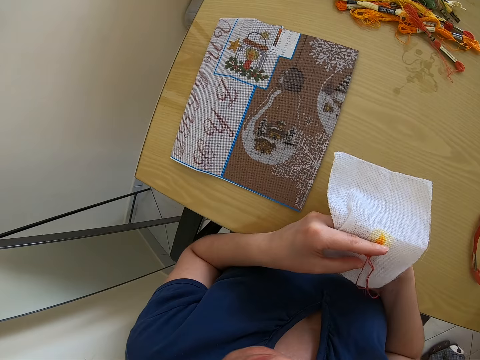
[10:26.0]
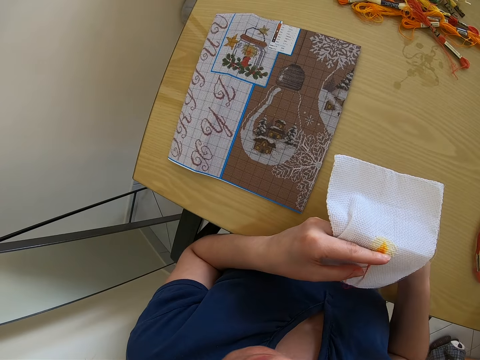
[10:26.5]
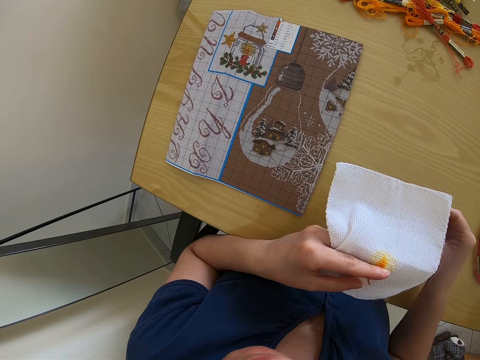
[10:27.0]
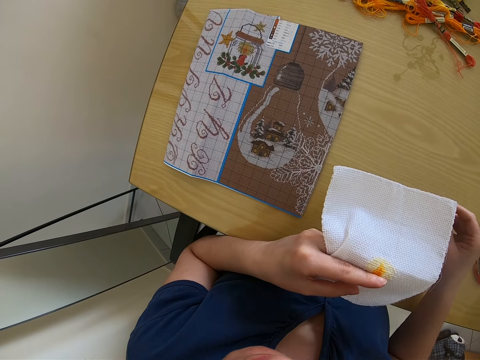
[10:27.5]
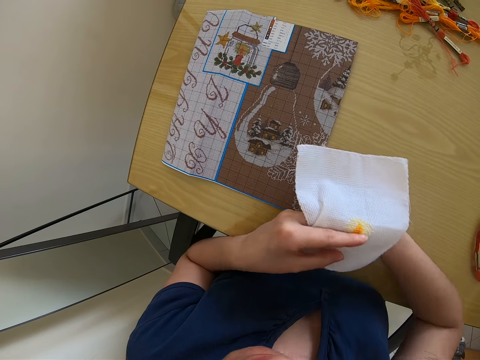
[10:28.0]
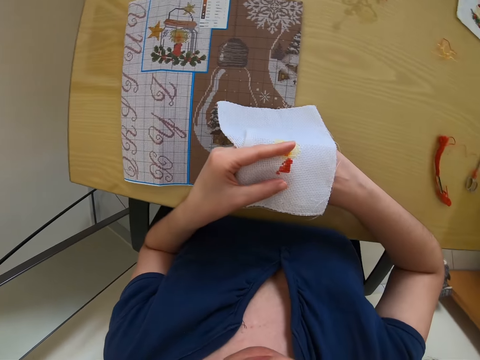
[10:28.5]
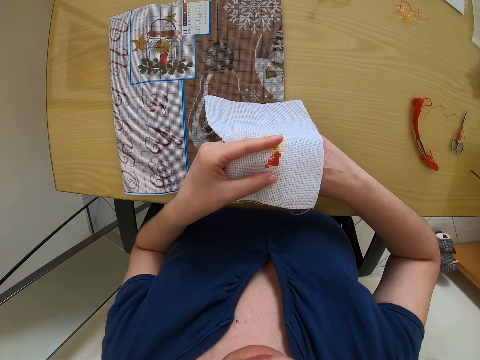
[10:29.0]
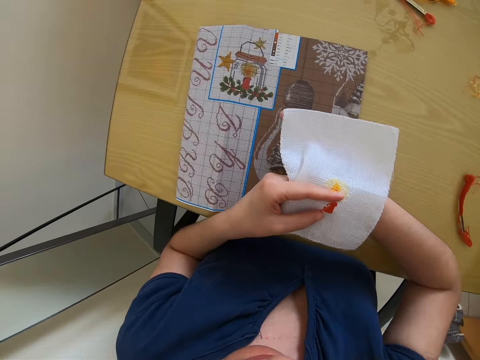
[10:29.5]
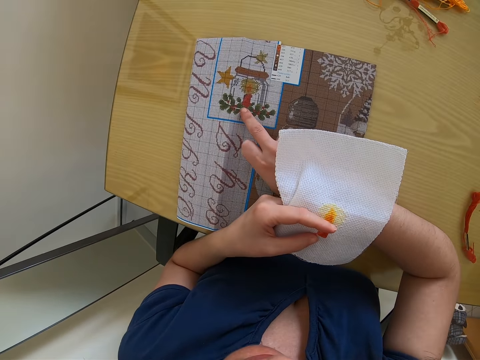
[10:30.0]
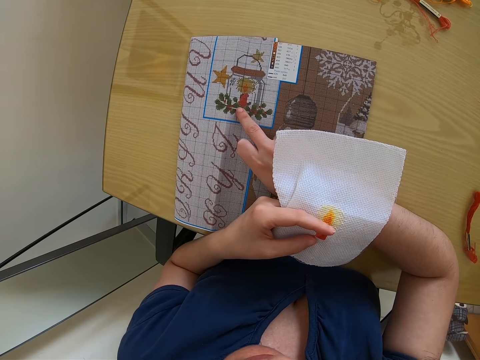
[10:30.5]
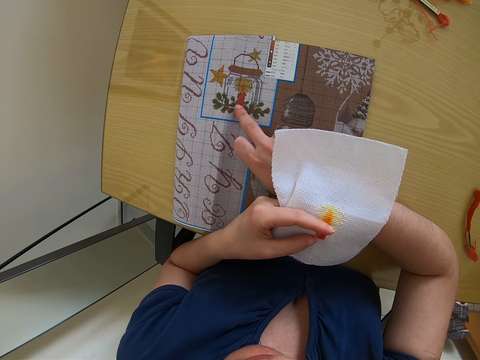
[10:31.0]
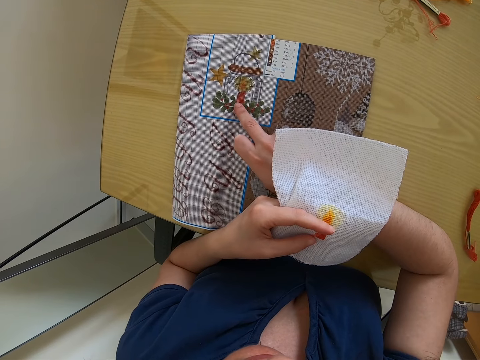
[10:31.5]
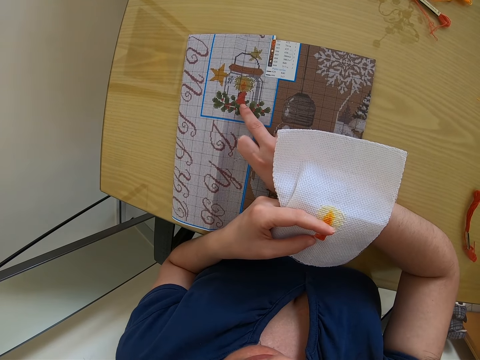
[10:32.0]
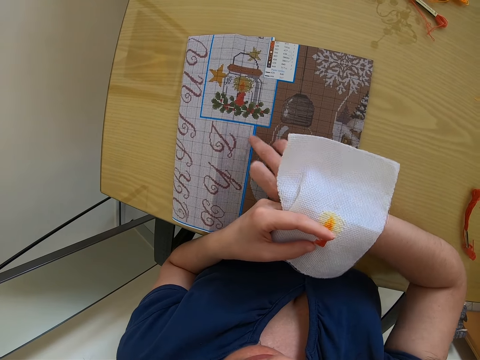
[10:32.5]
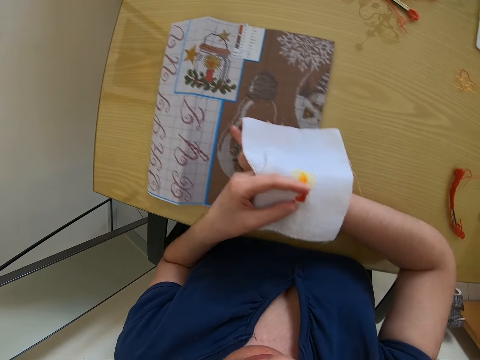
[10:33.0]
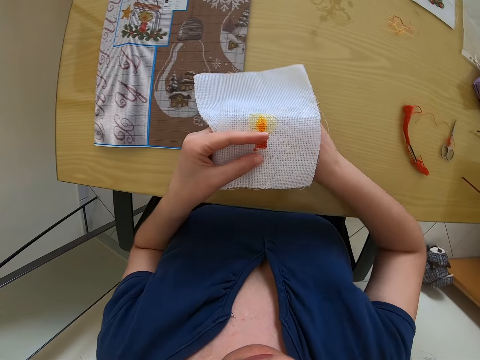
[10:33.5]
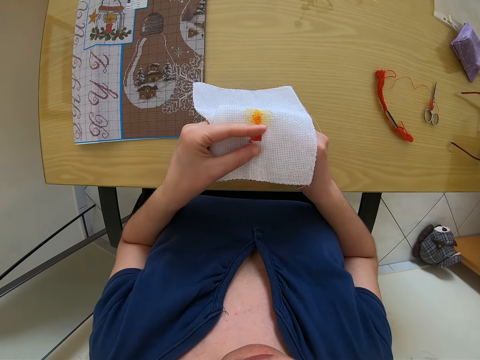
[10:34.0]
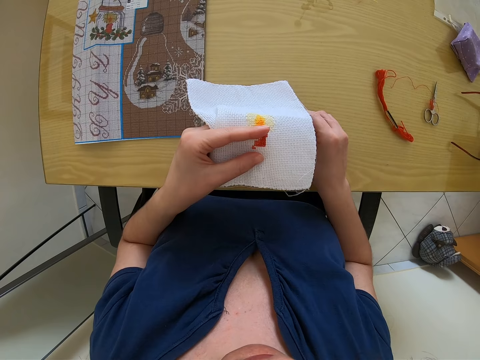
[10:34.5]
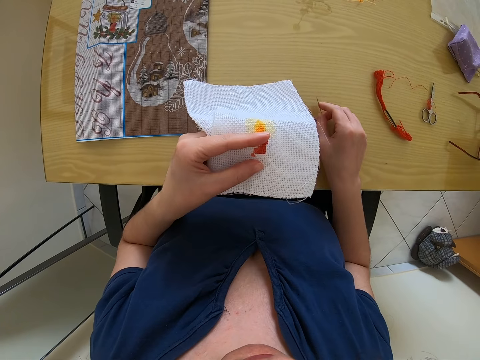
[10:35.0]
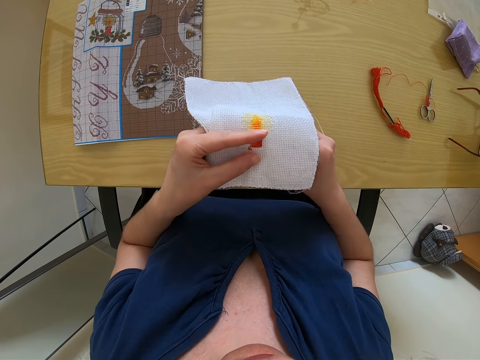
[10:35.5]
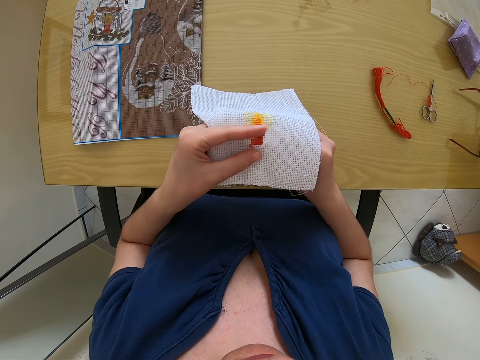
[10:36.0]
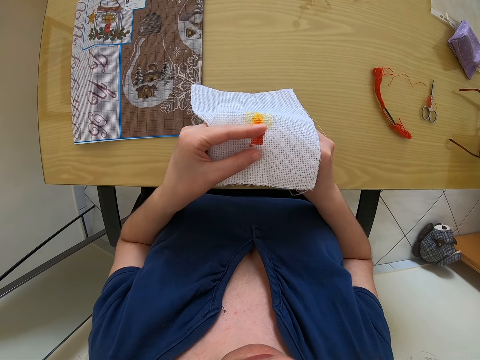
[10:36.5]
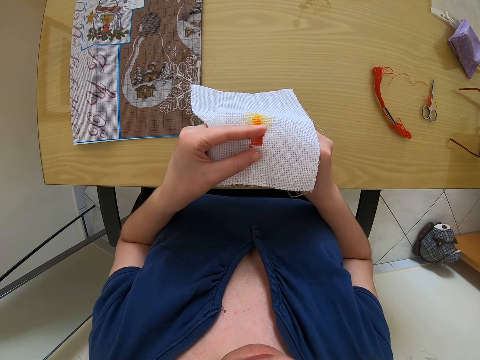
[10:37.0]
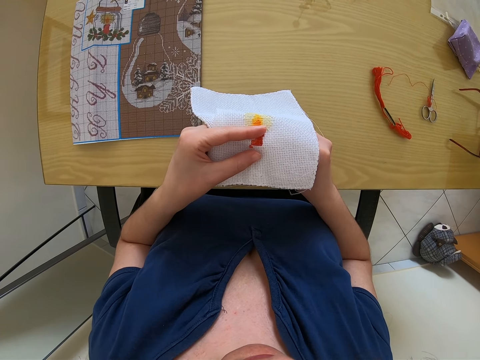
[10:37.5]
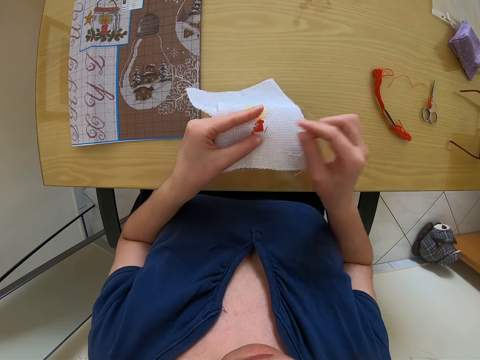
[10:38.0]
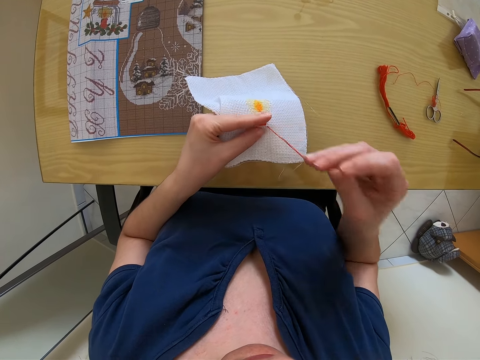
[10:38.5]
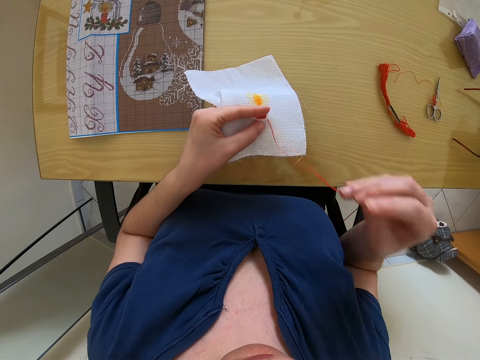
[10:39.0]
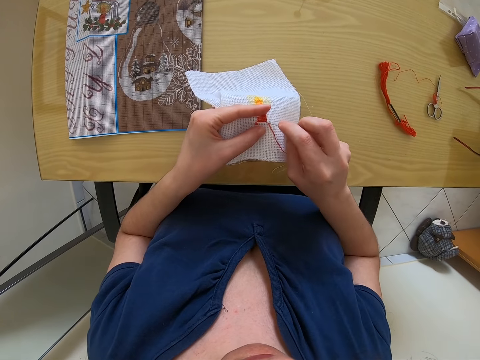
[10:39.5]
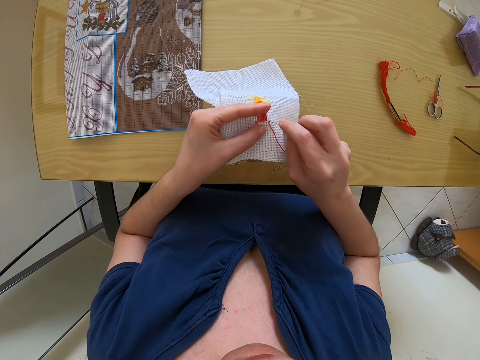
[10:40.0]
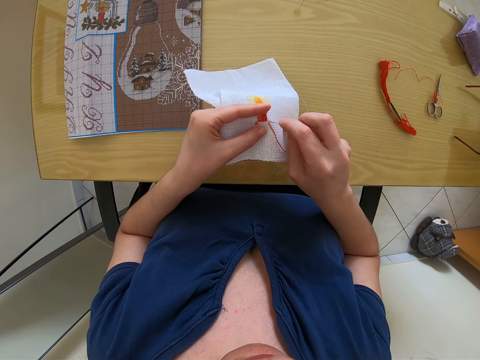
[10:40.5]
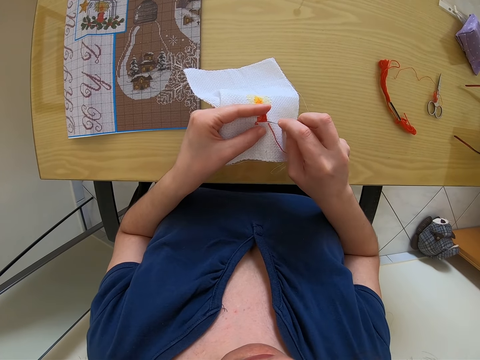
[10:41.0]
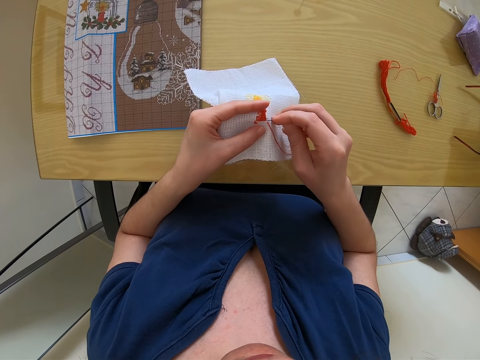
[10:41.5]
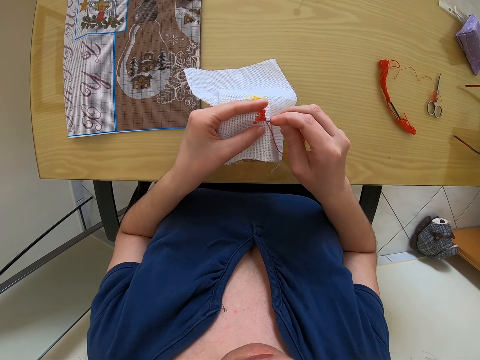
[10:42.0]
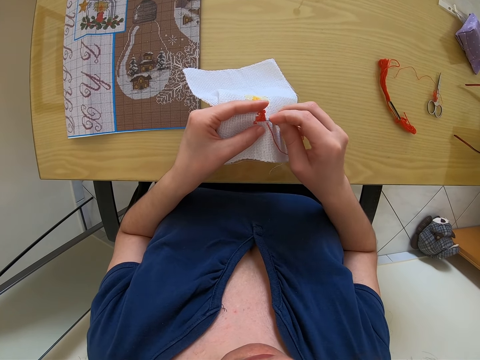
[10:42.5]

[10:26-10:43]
The camera wearer shifts the brown fabric on the desk with her right hand. She pulls the embroidery. She readjusts the brown fabric on the desk with her right hand. She points at a part of the embroidery. She pushes the embroidery. She passes the threaded needle in her right hand into the fabric in her left hand. She sews the fabric.

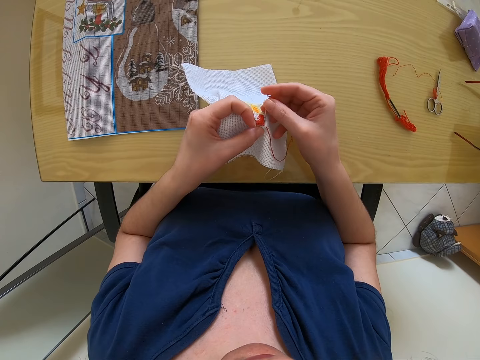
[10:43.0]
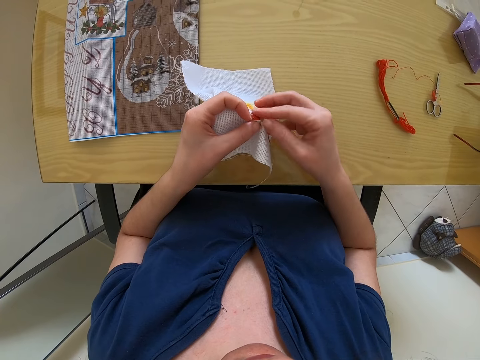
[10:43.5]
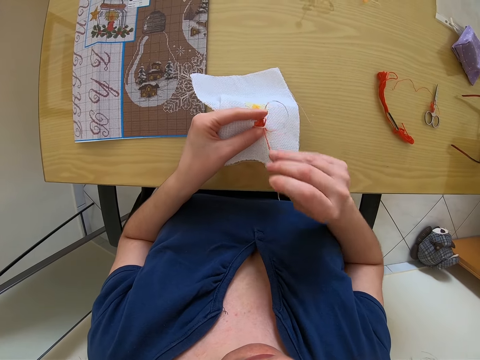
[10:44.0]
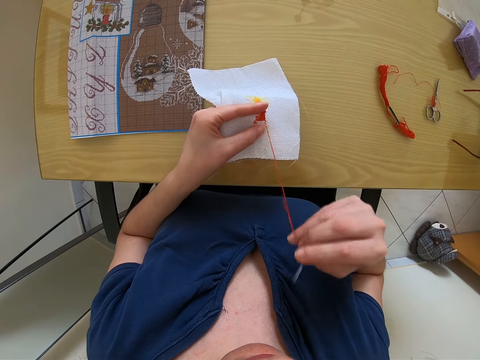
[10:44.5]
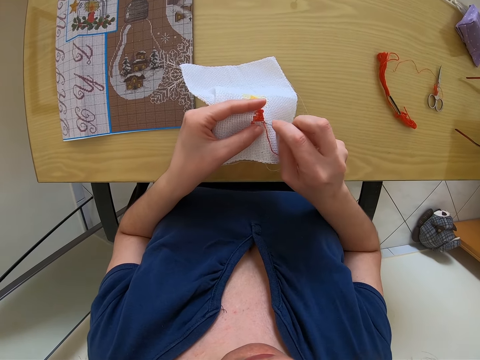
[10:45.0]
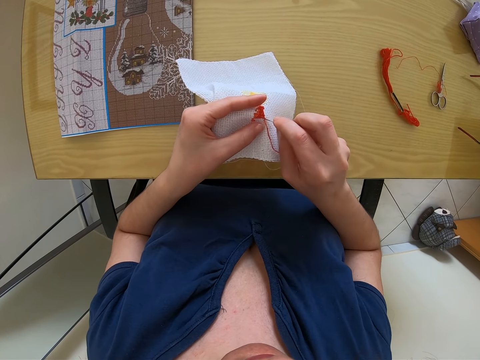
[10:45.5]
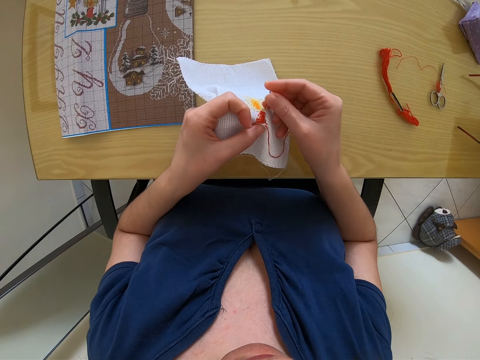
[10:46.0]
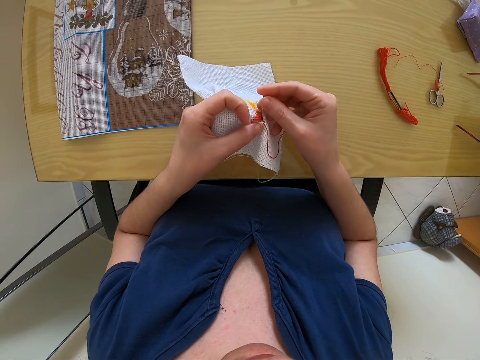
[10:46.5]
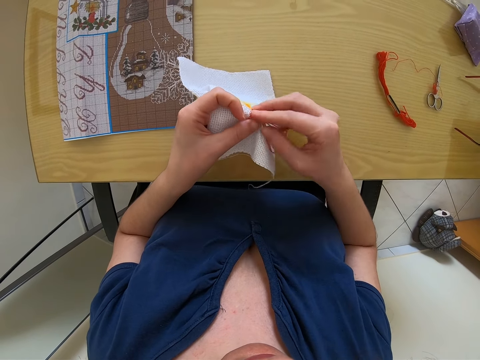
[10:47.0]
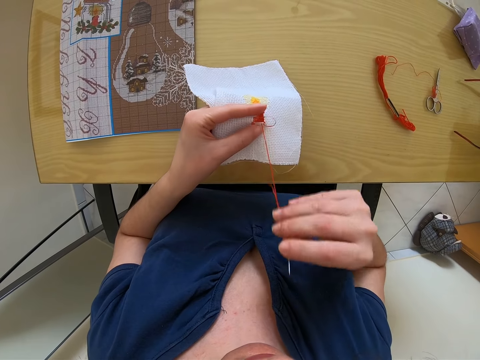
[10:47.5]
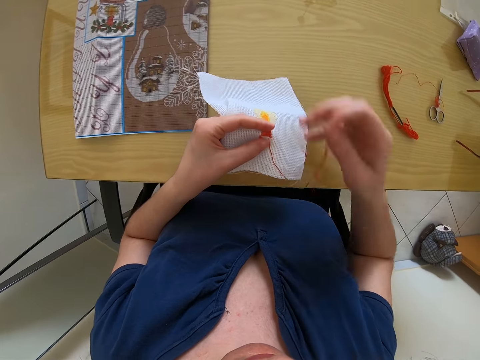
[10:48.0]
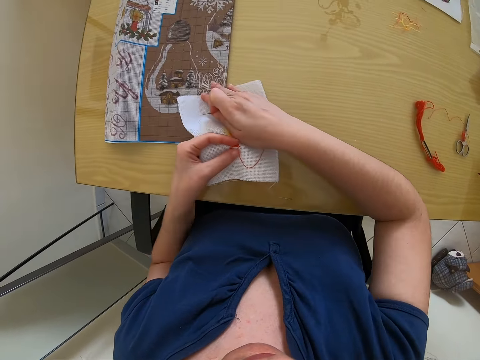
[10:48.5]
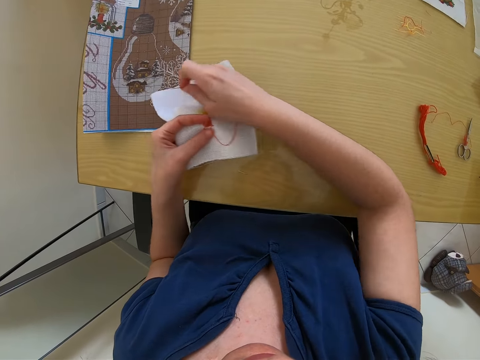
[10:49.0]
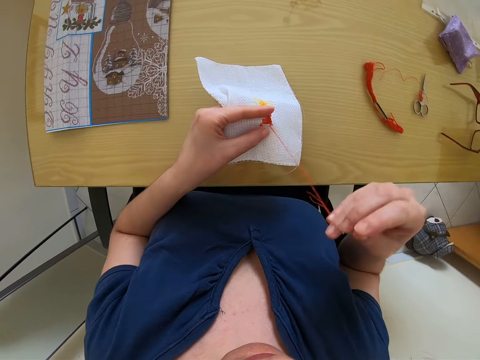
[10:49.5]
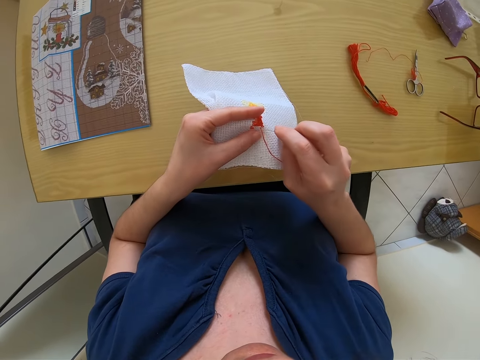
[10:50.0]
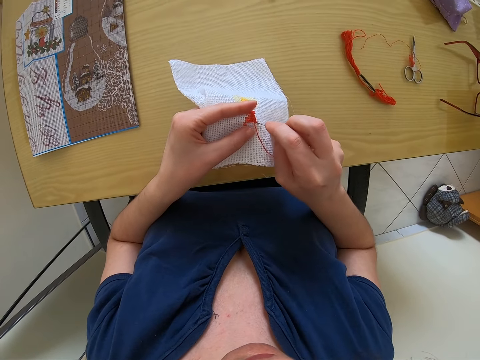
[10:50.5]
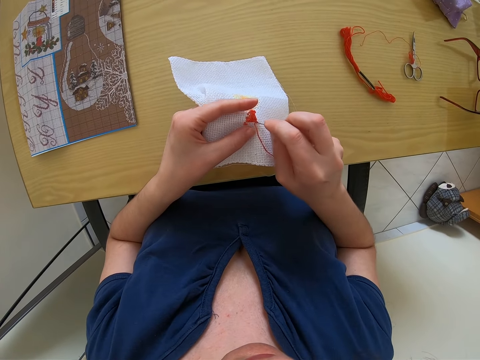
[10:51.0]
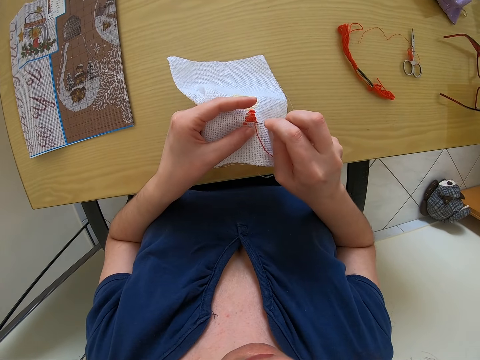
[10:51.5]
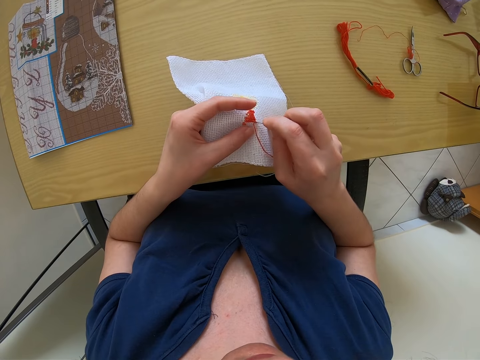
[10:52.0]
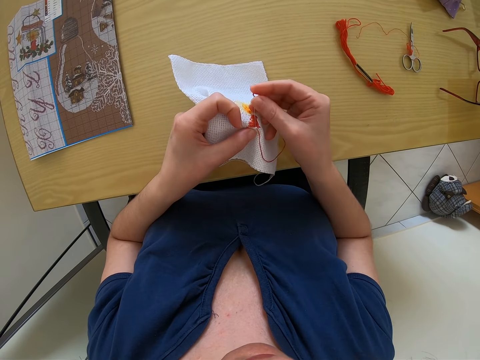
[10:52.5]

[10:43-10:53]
The camera wearer shifts the brown fabric on the desk with her right hand. She pushes the embroidery. She embroiders the white fabric in her left hand with the threaded needle in her right hand.
